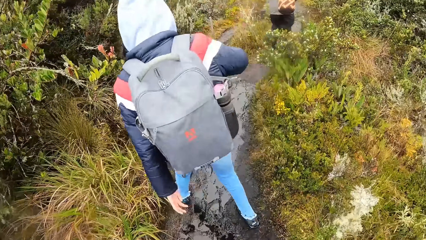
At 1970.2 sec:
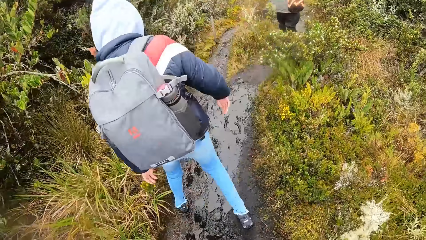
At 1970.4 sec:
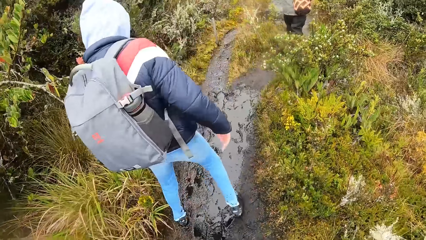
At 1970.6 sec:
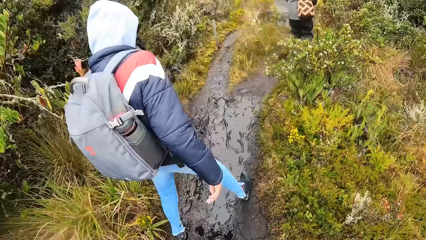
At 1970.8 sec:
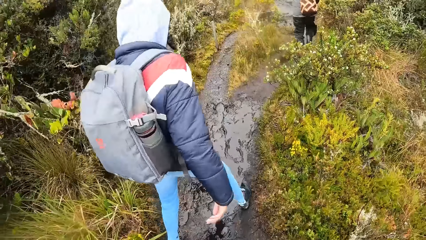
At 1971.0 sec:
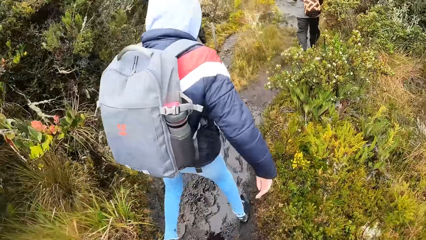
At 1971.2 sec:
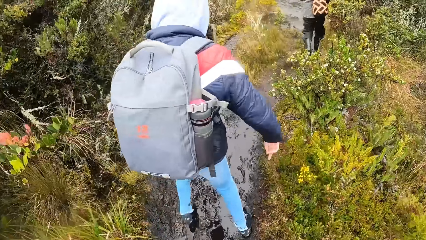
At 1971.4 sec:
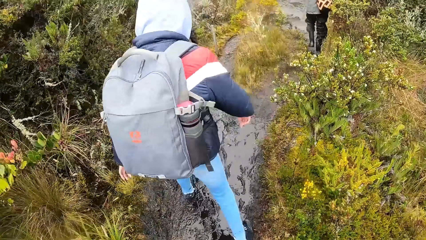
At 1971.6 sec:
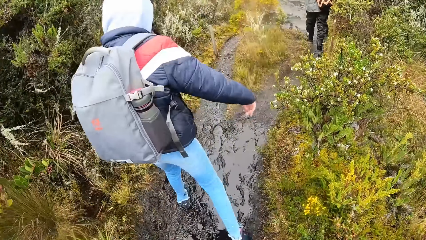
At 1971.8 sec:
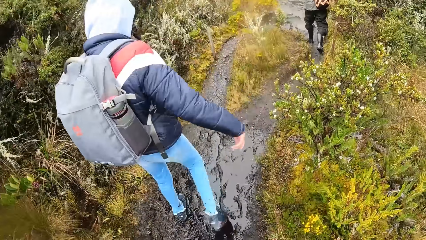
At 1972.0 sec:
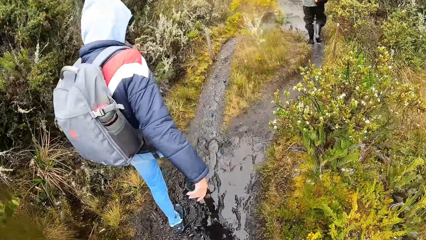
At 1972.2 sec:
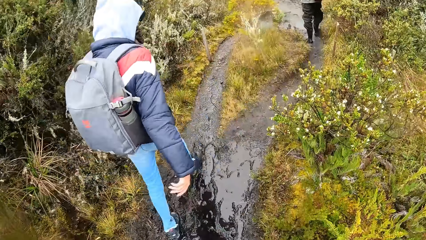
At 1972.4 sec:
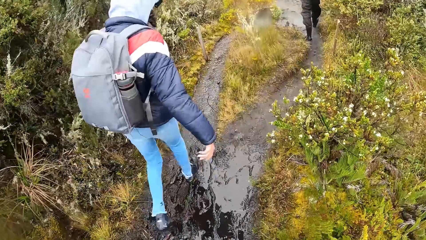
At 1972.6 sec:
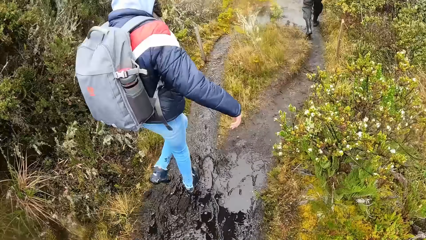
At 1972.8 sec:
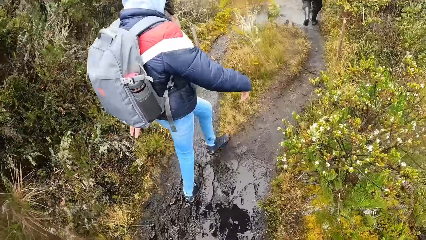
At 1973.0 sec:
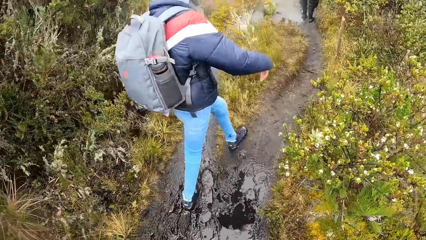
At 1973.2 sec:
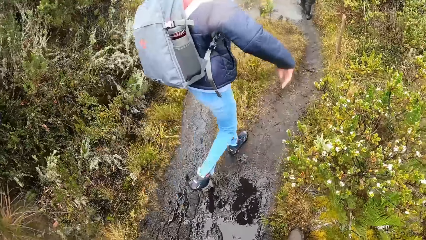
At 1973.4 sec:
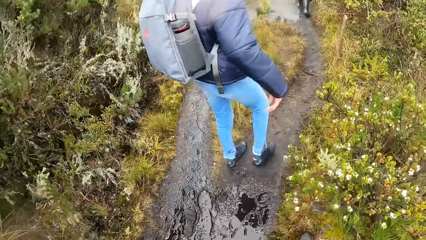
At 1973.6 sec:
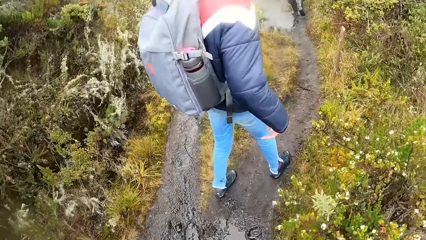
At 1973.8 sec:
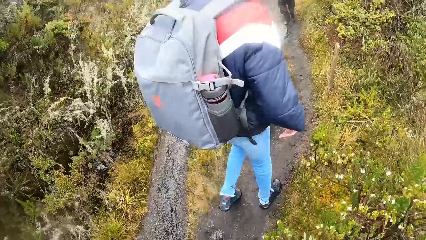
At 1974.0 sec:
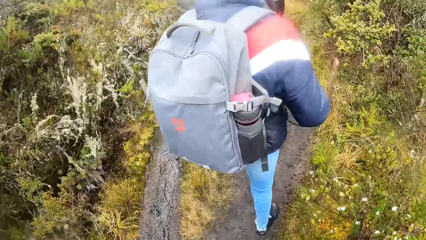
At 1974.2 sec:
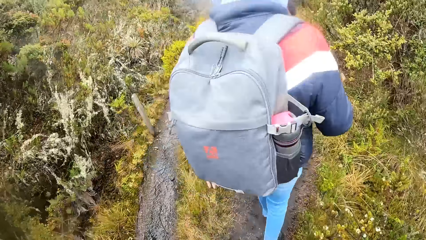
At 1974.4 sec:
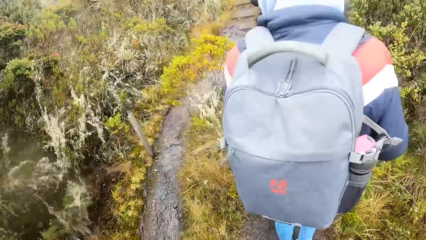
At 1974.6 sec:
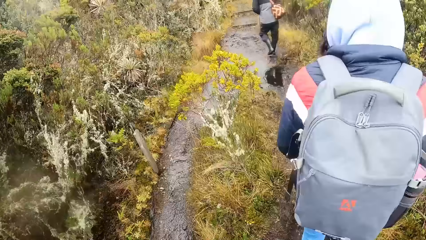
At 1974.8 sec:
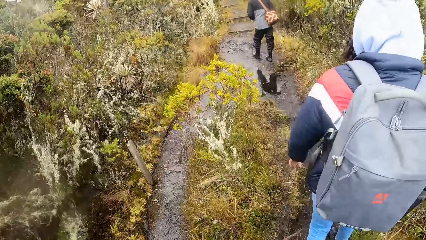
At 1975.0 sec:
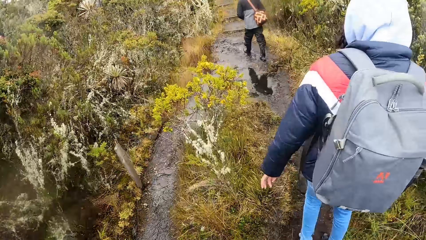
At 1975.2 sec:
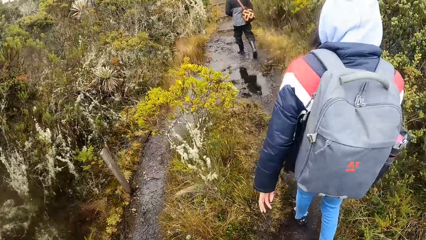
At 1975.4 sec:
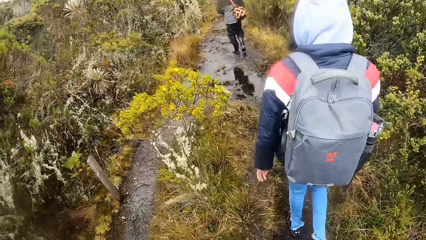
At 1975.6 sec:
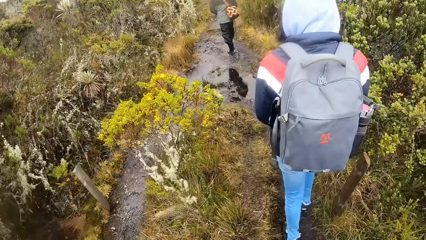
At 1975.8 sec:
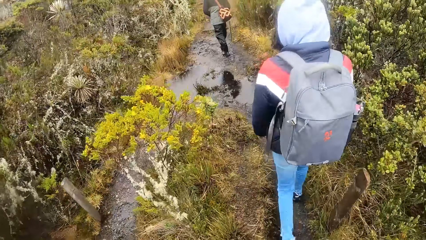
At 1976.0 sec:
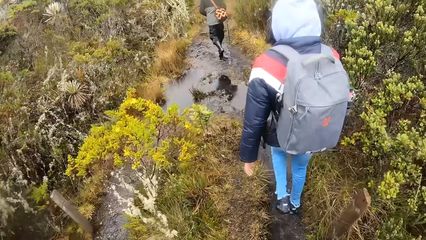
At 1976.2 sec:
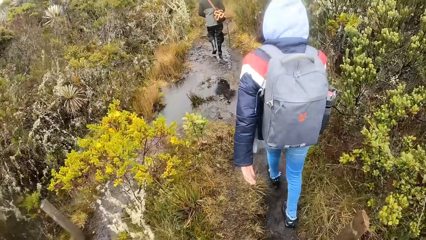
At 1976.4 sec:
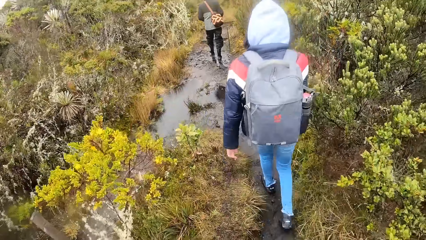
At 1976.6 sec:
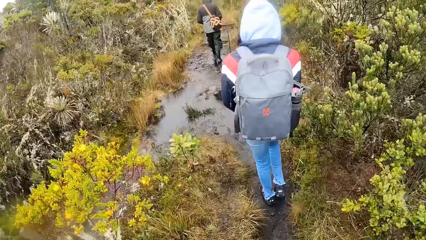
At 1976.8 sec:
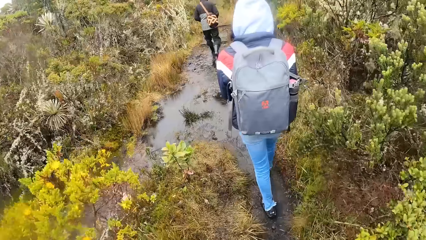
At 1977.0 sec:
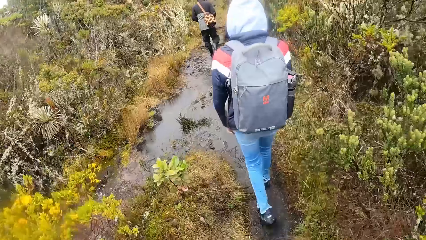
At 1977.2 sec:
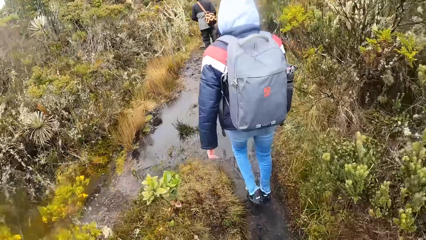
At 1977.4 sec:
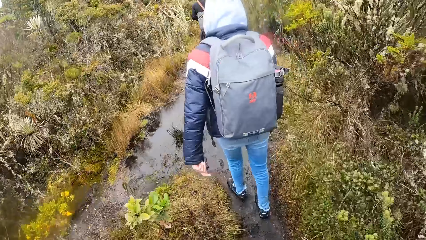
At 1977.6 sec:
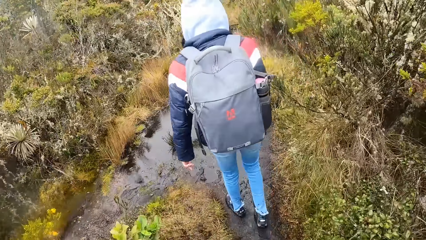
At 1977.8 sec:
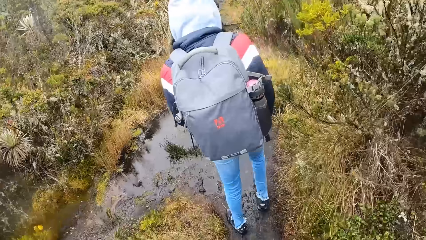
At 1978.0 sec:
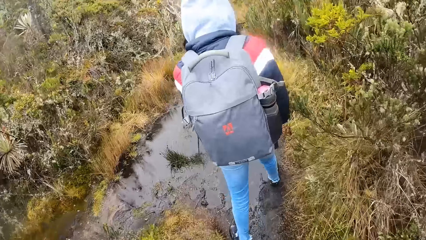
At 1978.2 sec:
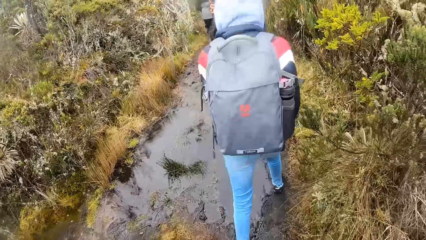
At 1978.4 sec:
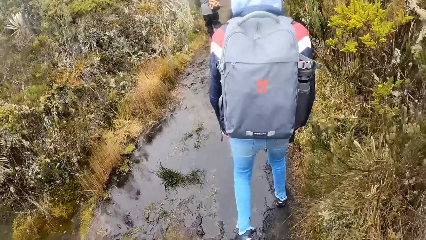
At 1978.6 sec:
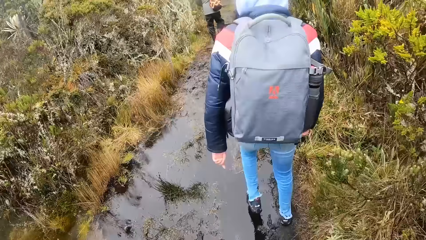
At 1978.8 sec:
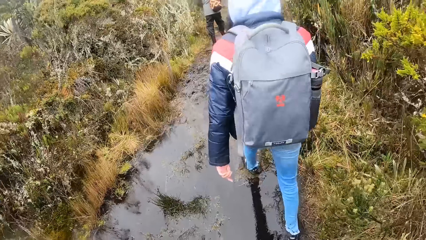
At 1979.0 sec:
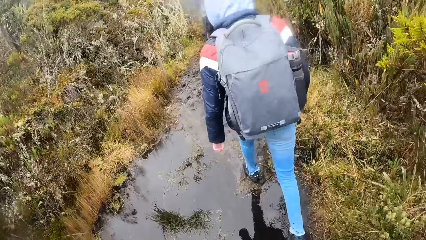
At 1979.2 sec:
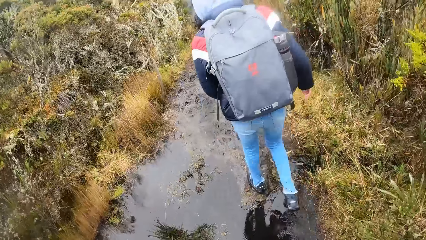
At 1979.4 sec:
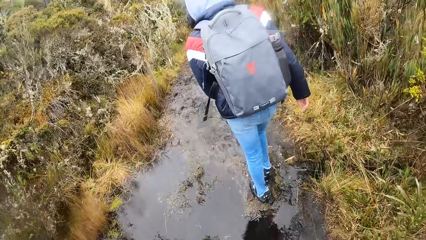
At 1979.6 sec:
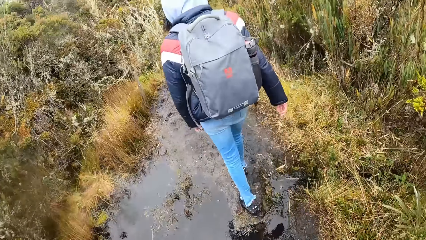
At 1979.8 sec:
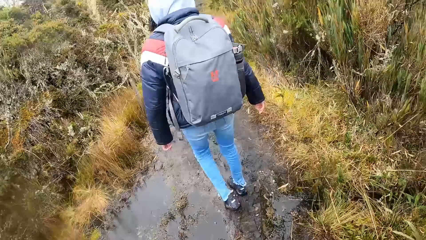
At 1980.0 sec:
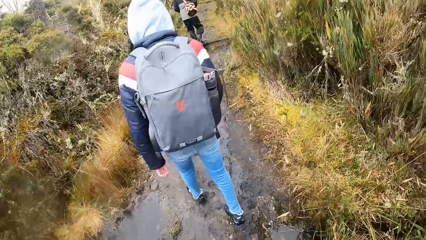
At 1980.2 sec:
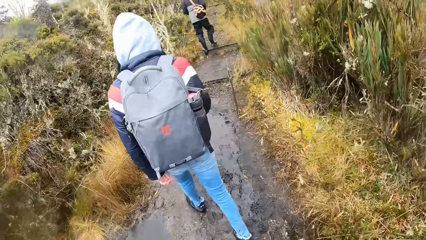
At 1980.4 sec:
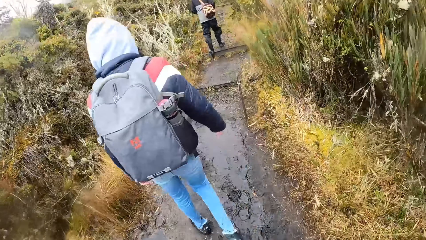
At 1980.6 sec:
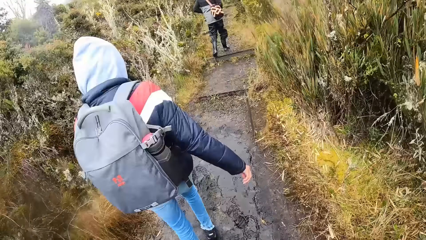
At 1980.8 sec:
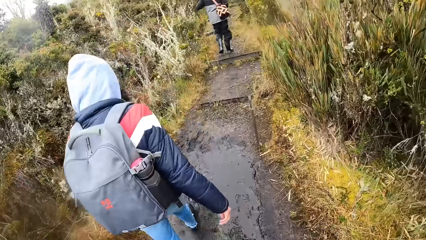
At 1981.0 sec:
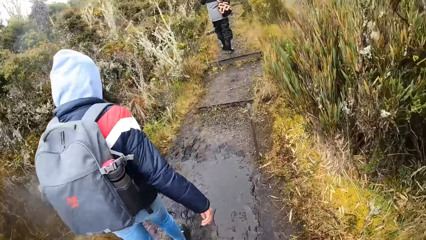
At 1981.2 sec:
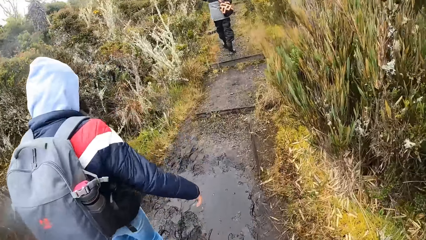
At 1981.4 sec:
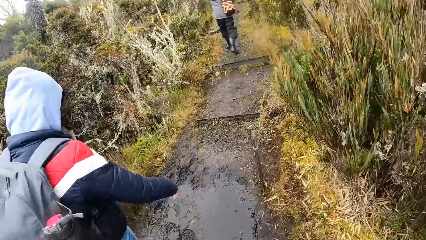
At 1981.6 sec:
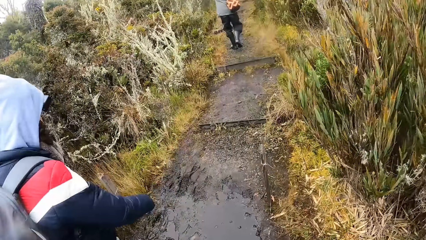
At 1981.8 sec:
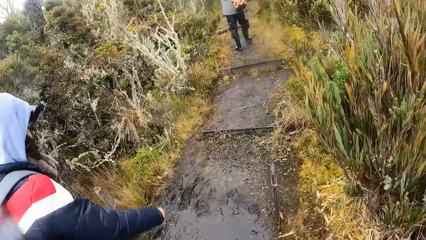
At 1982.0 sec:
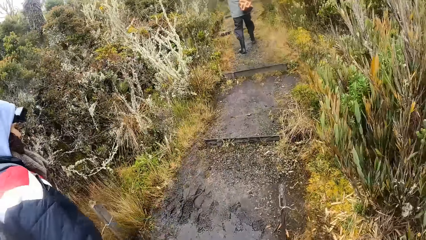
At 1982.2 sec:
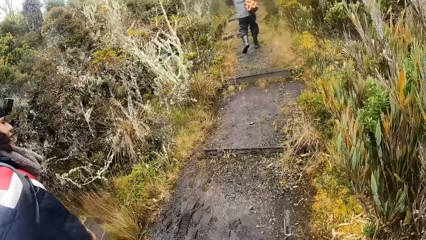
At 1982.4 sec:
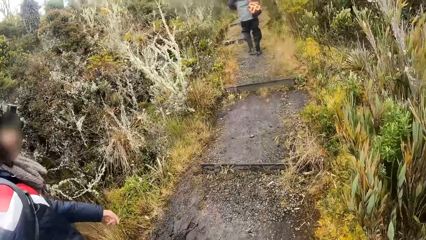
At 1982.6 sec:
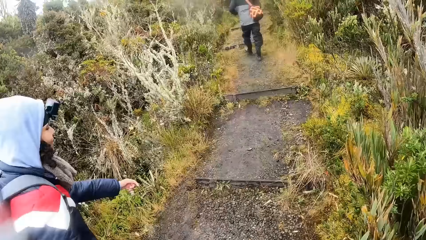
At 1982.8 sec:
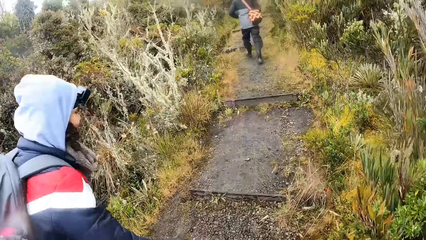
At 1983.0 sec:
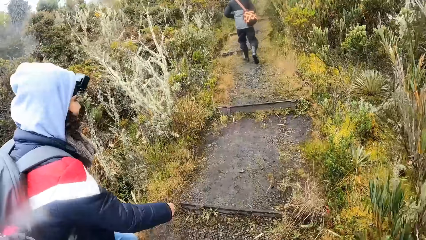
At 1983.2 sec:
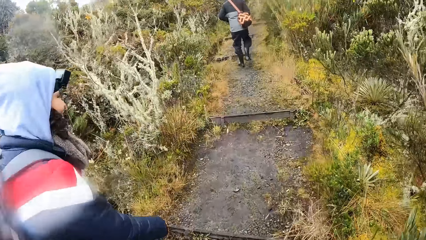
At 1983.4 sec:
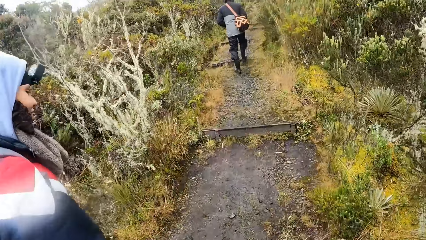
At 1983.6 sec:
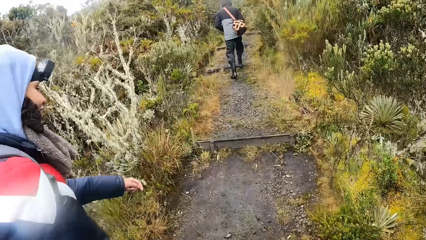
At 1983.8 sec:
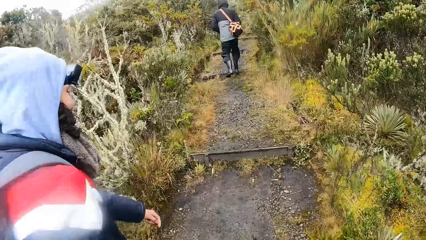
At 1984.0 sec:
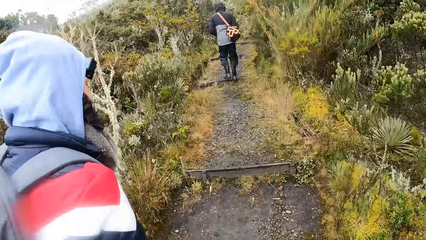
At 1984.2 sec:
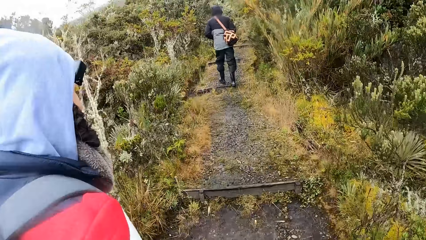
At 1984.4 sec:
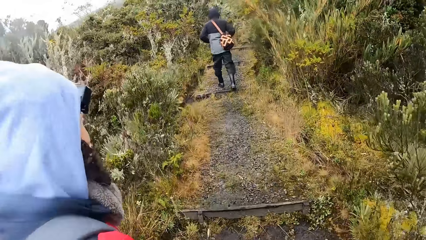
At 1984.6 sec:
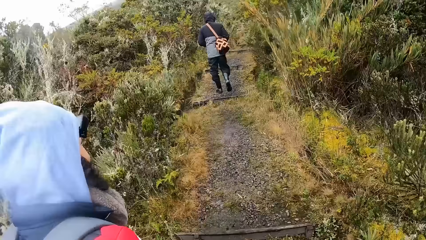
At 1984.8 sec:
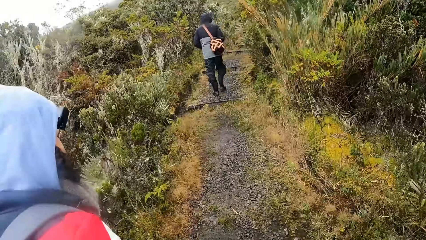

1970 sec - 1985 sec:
The man walks through the muddy path in the bush. The man walks through a stony path in the bush. The woman walks through the stony path in the bush.
